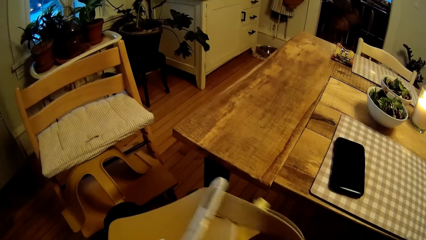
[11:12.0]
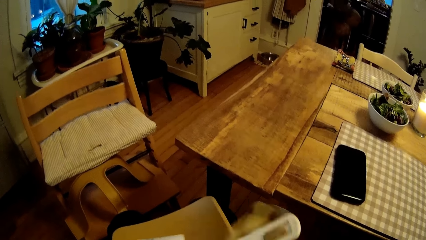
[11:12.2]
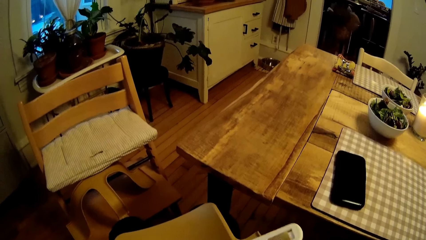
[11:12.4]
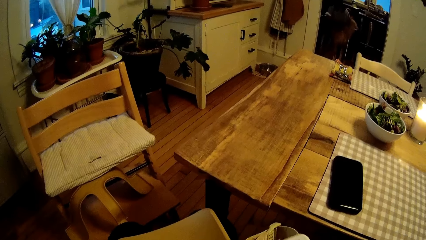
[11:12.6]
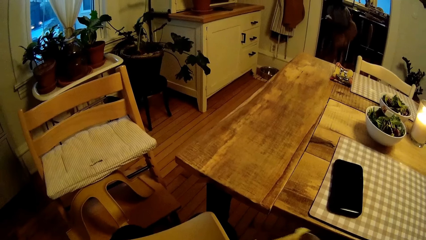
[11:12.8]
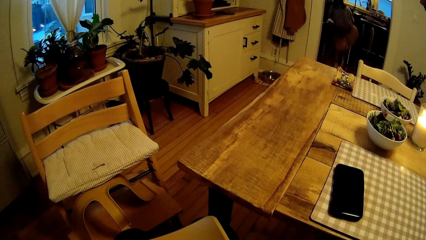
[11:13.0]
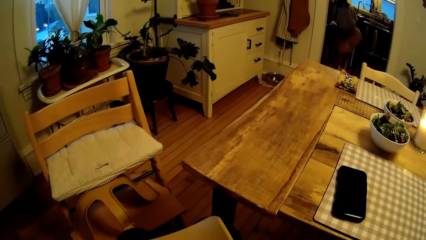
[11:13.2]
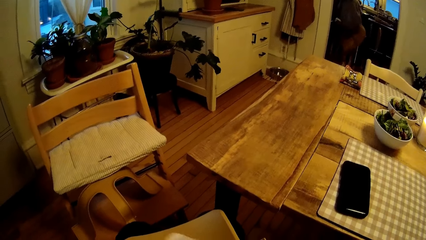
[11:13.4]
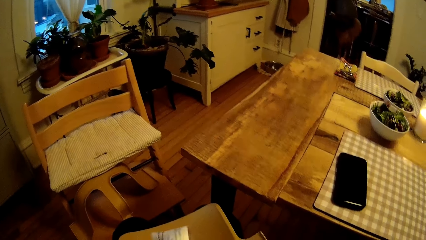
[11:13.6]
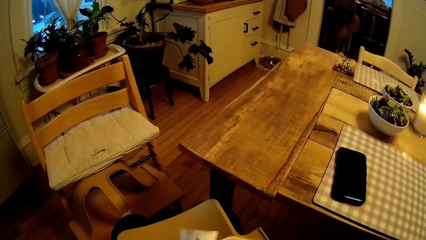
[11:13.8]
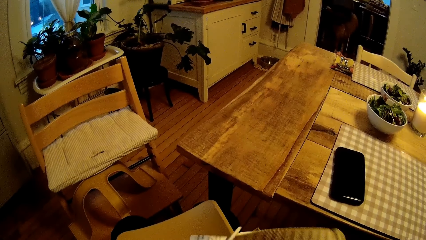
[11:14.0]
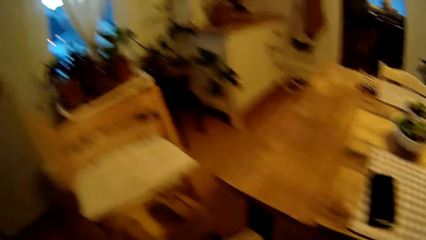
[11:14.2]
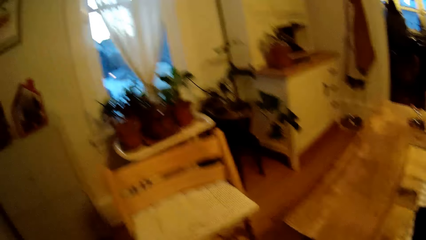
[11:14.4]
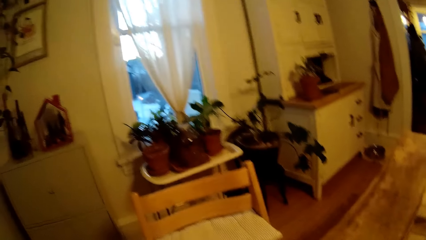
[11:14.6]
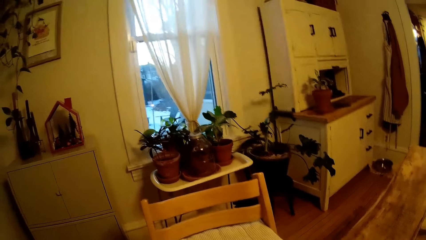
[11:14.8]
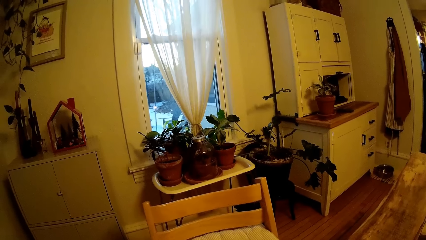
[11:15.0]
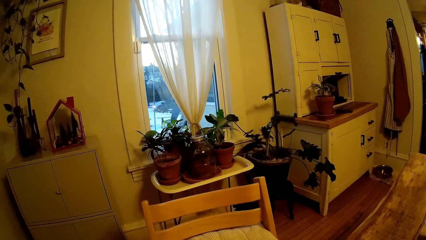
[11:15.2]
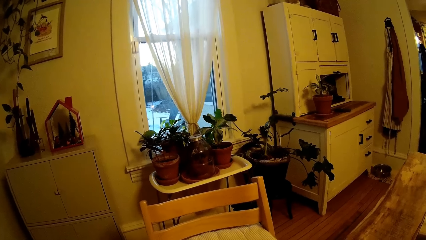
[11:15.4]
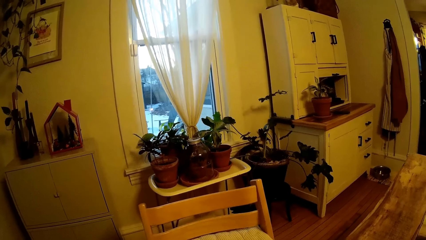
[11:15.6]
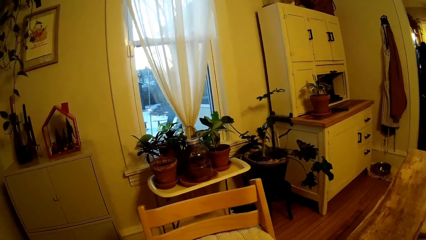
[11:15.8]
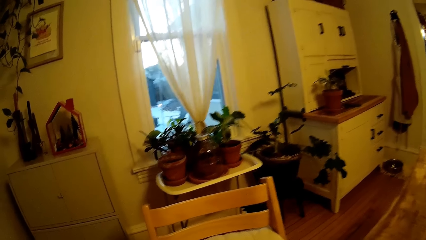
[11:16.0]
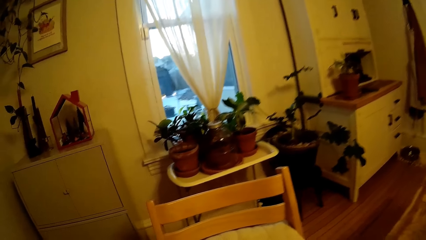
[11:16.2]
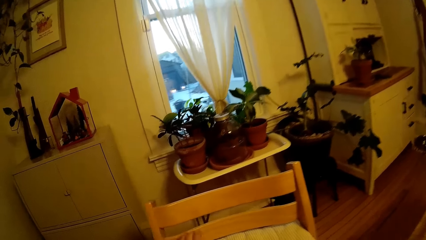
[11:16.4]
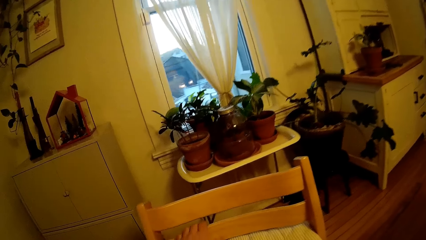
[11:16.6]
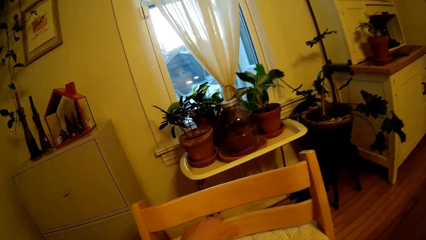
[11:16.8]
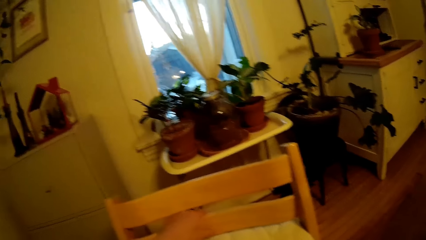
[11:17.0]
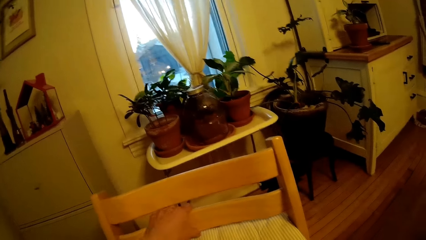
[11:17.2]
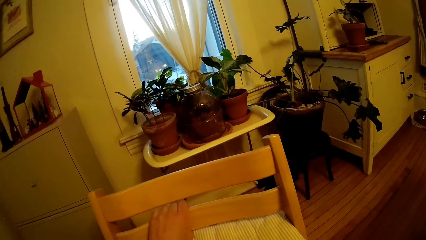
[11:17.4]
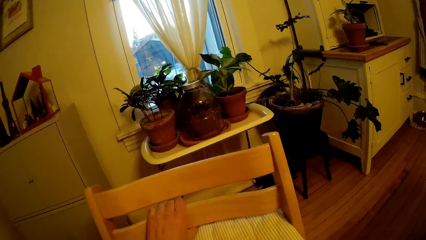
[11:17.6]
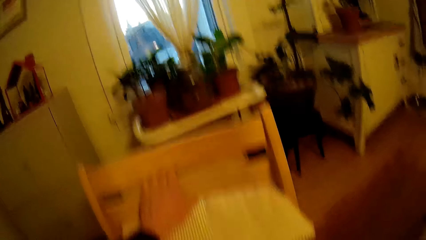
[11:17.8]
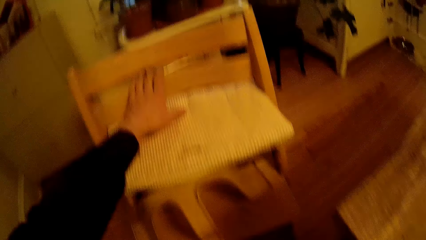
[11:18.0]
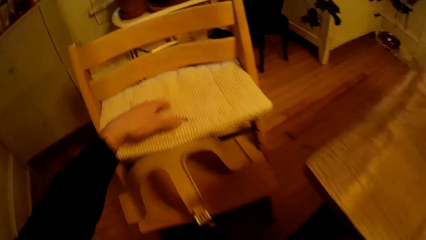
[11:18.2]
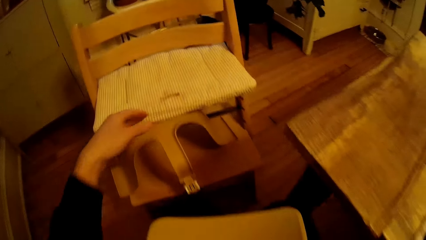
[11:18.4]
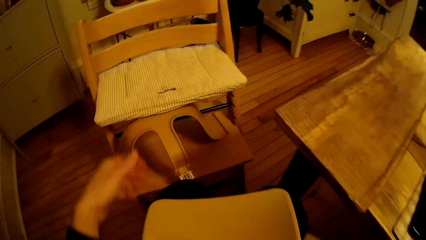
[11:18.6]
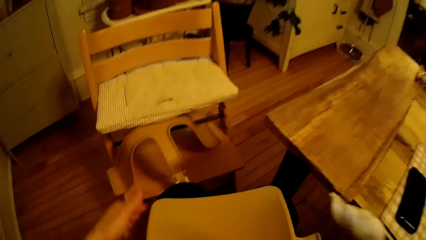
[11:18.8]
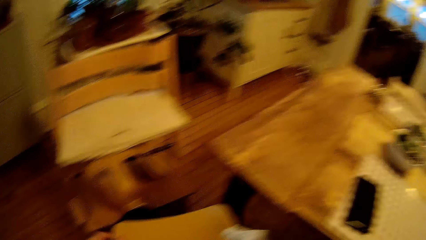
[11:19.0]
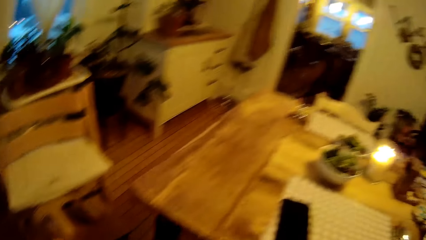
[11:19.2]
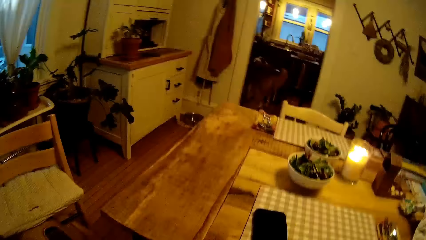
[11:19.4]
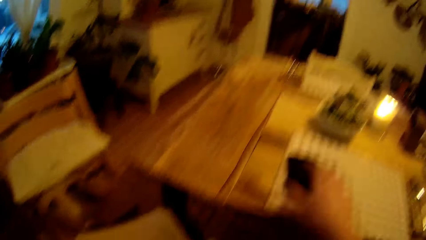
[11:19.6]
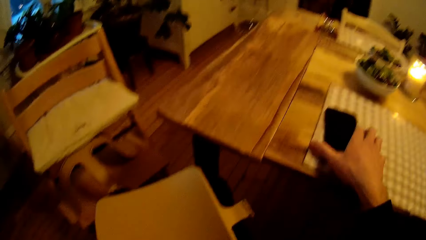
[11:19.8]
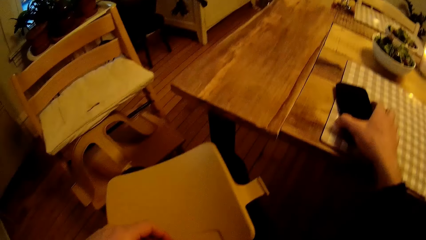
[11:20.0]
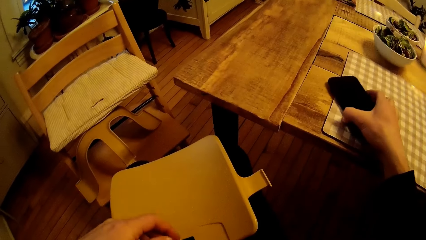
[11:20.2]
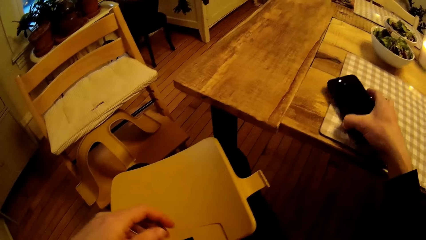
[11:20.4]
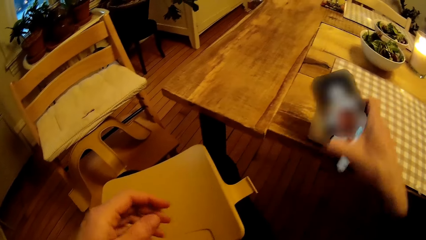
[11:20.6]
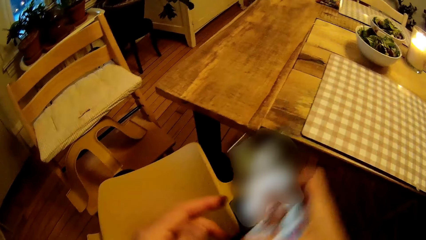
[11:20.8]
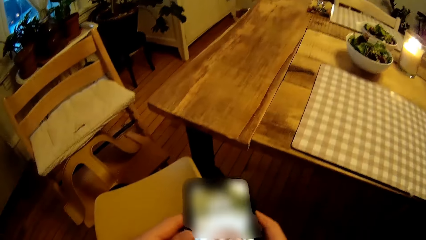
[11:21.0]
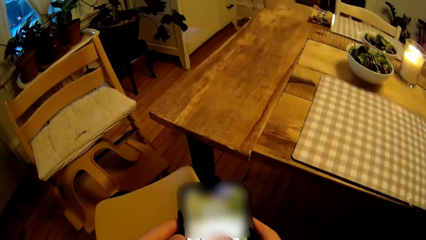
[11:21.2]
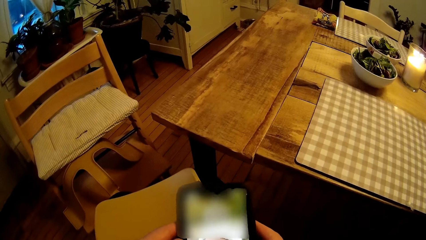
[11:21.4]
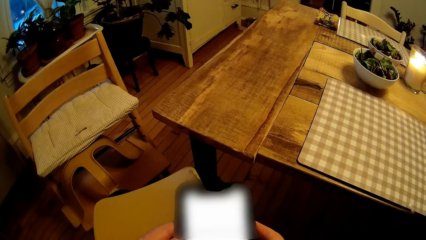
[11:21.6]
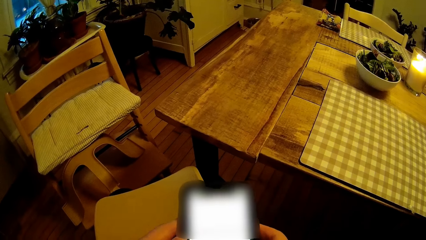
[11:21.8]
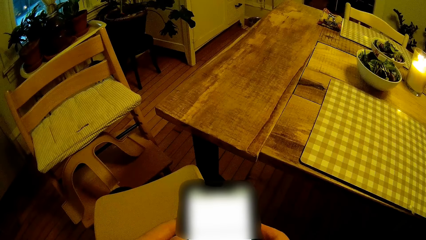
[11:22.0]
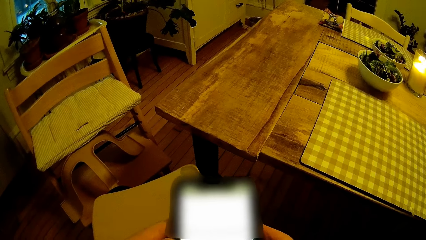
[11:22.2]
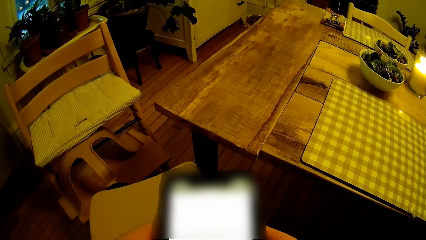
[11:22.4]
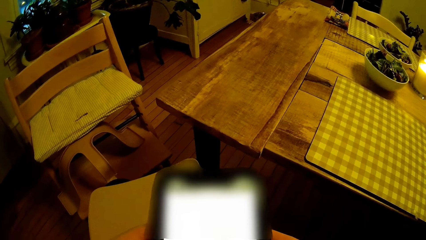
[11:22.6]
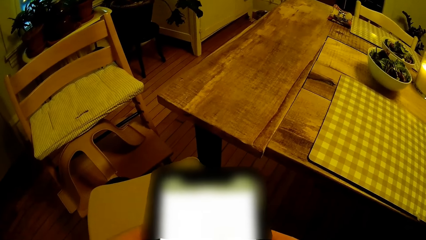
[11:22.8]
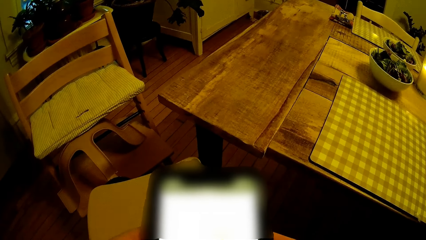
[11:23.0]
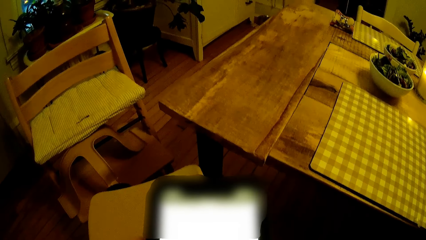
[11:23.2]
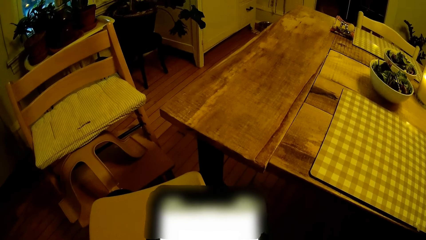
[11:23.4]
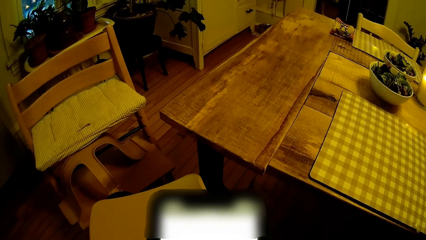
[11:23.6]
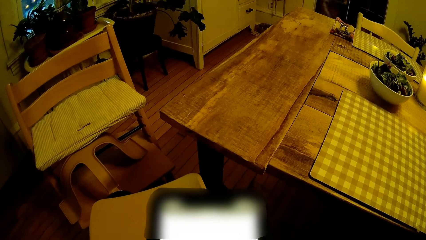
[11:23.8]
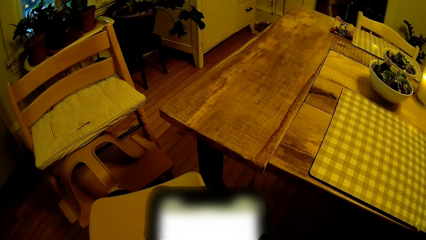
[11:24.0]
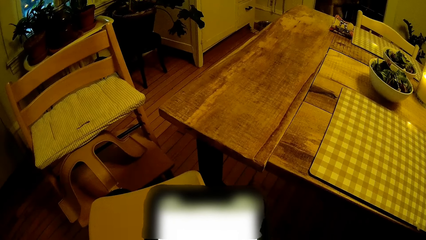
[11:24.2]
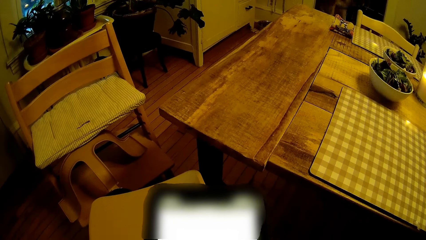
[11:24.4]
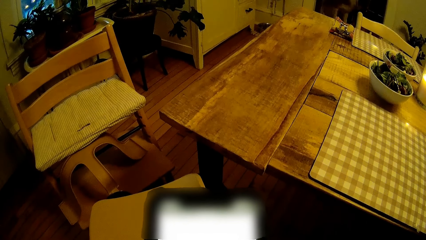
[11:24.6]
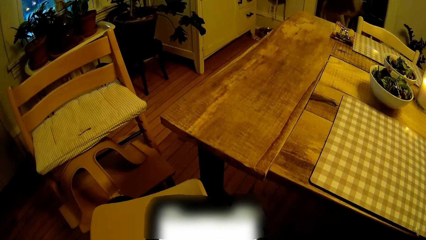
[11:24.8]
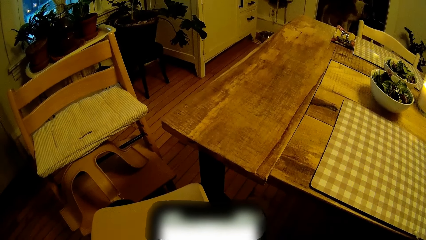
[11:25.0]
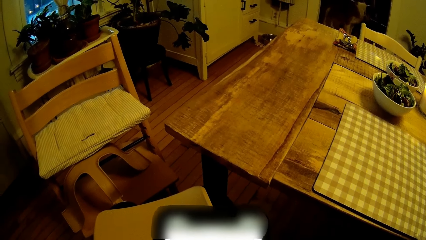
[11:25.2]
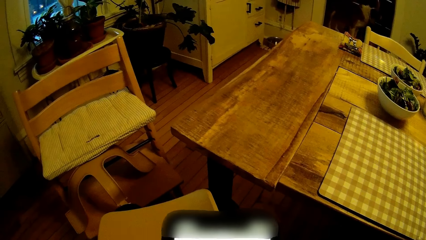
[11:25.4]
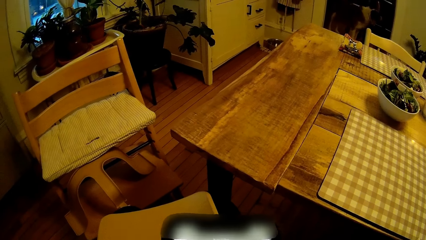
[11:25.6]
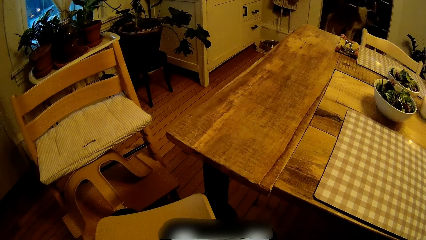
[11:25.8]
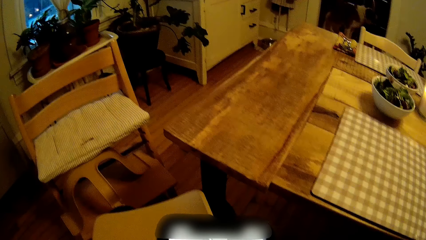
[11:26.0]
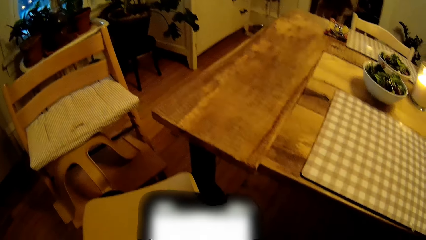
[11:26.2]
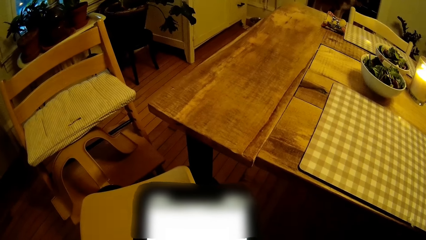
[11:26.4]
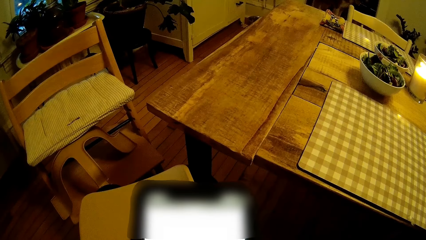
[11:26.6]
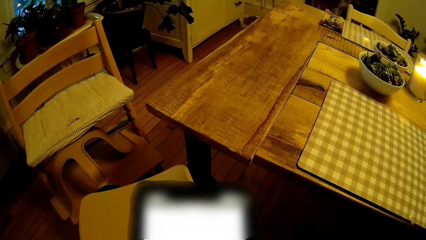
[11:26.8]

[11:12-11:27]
The camera wearer touches the high chair with his left hand. He picks up his phone from the table with his right hand. He operates his phone with both hands.
